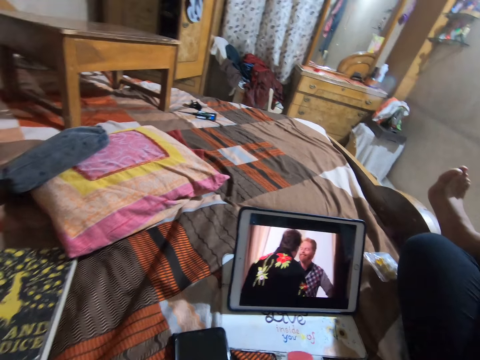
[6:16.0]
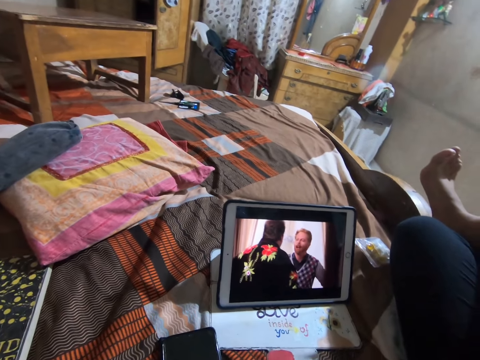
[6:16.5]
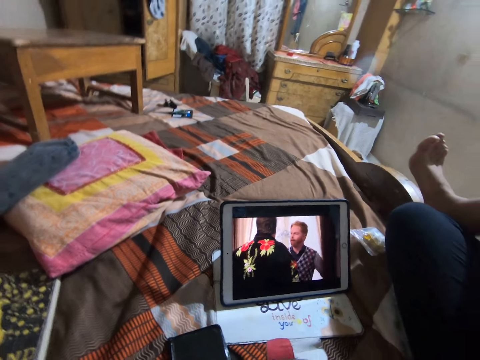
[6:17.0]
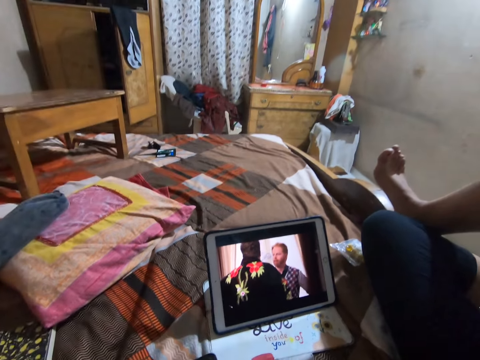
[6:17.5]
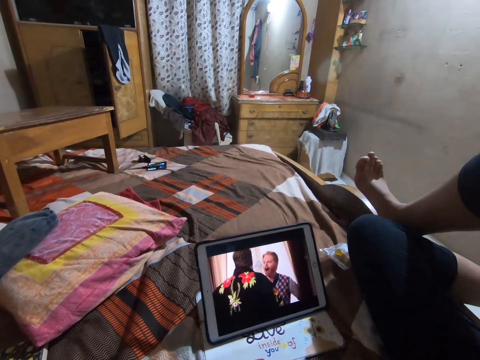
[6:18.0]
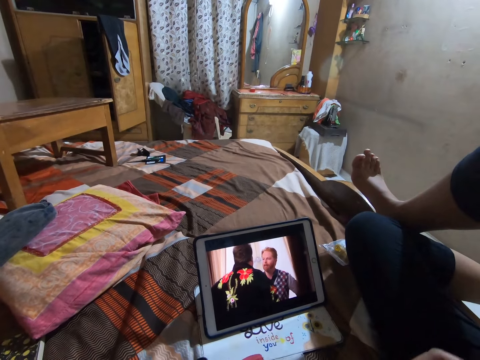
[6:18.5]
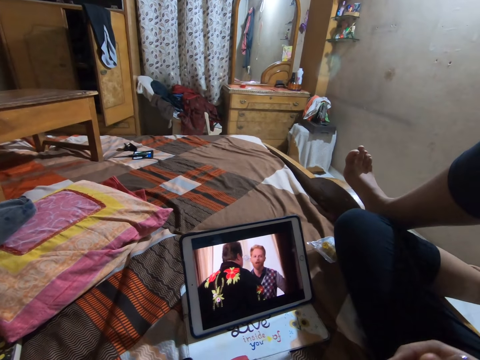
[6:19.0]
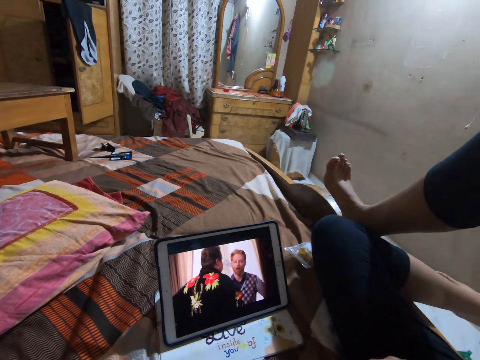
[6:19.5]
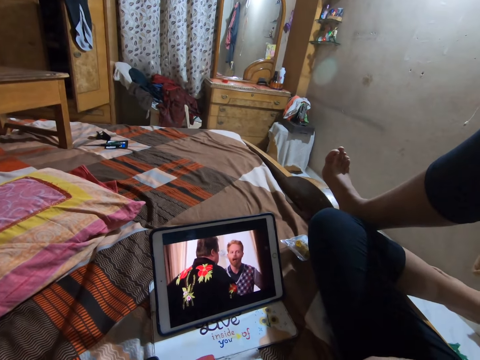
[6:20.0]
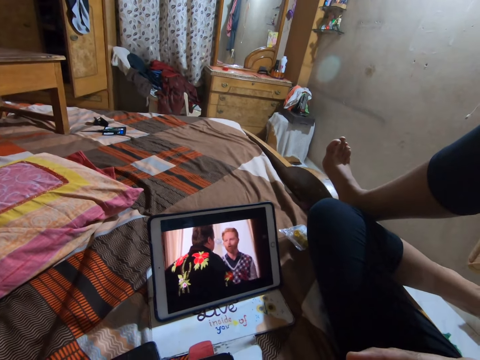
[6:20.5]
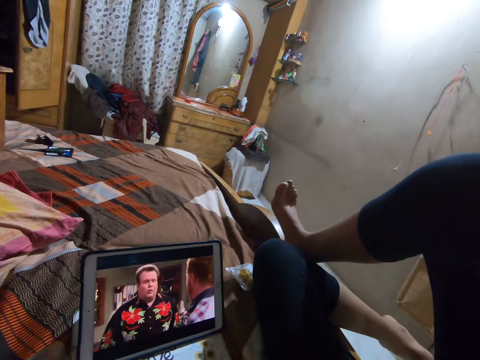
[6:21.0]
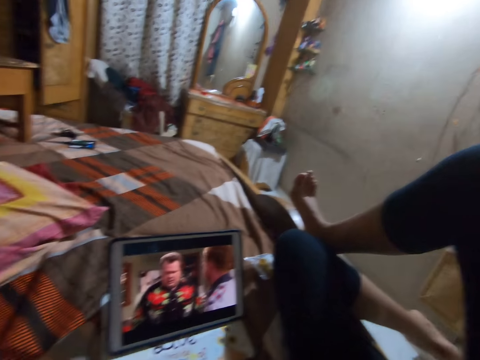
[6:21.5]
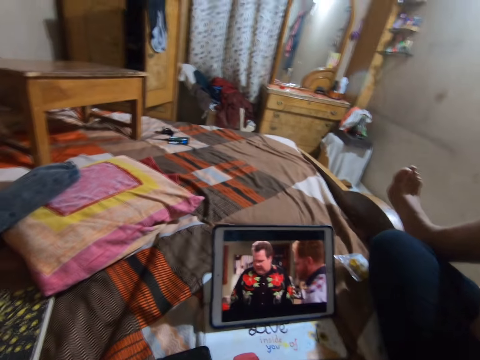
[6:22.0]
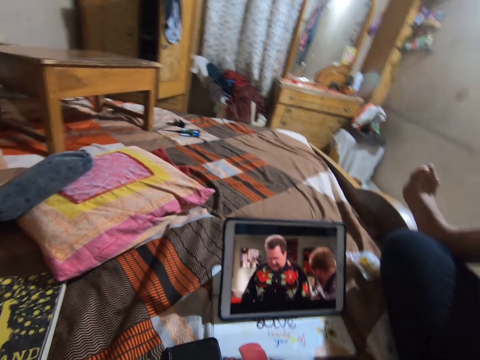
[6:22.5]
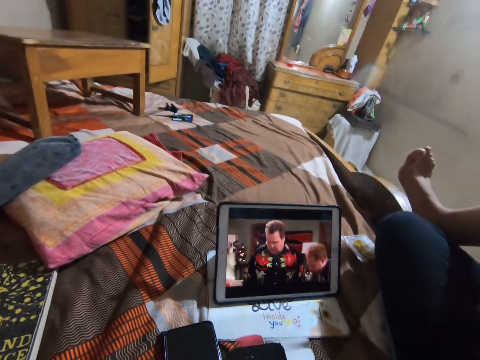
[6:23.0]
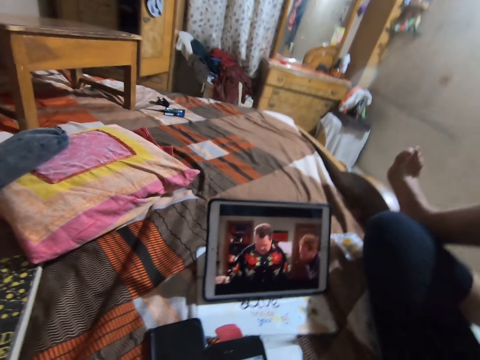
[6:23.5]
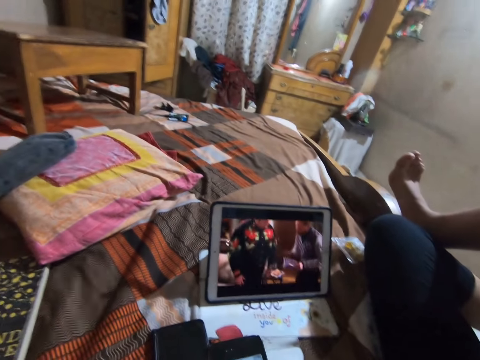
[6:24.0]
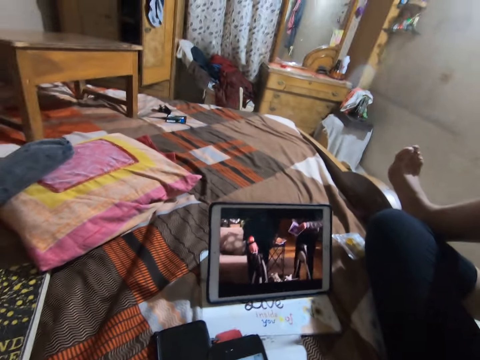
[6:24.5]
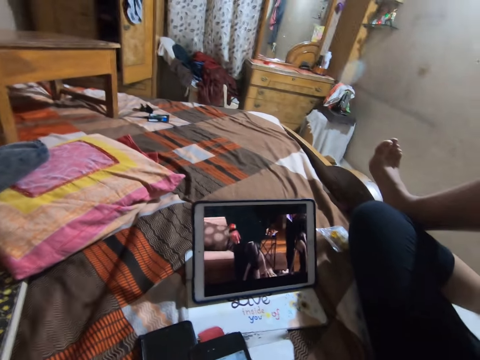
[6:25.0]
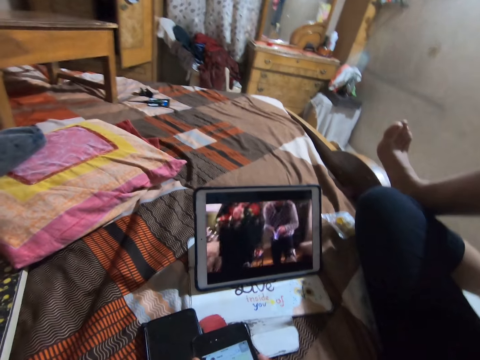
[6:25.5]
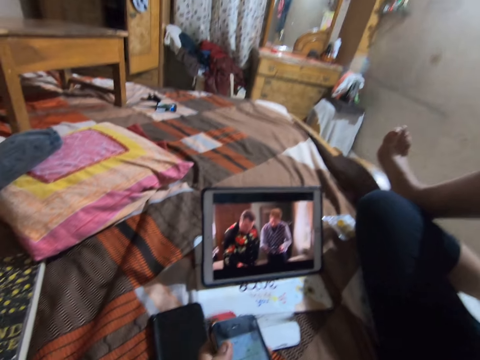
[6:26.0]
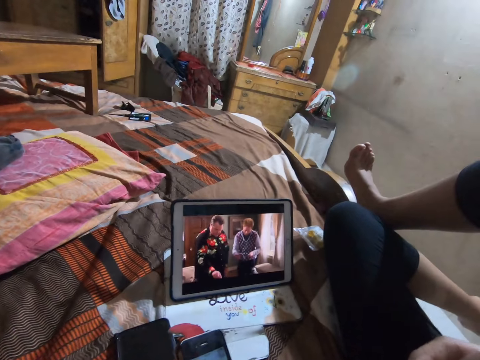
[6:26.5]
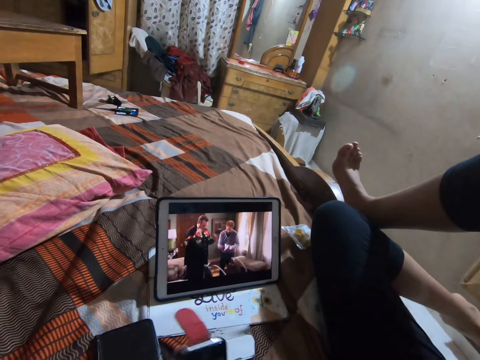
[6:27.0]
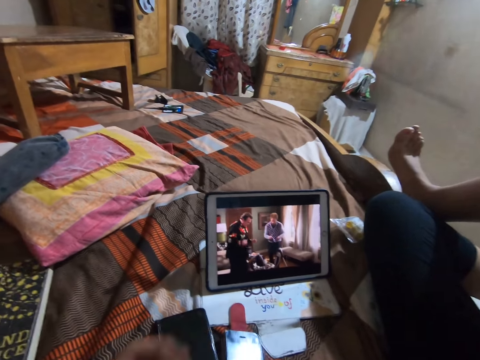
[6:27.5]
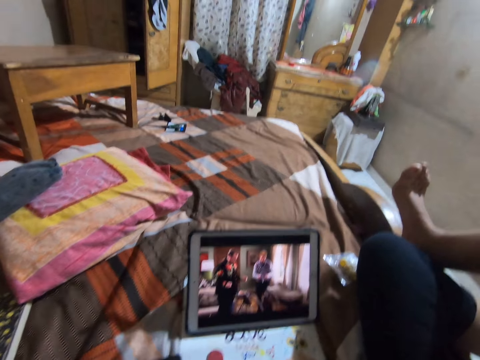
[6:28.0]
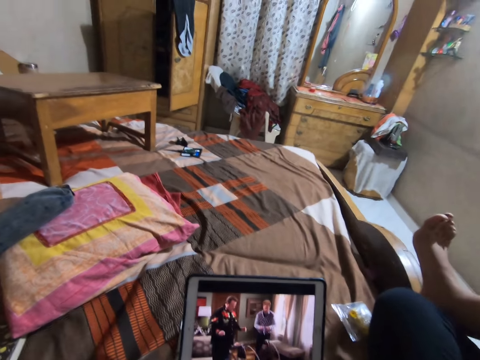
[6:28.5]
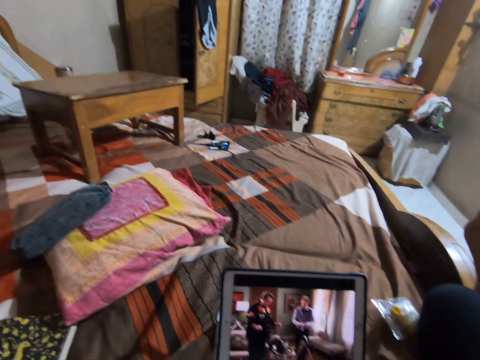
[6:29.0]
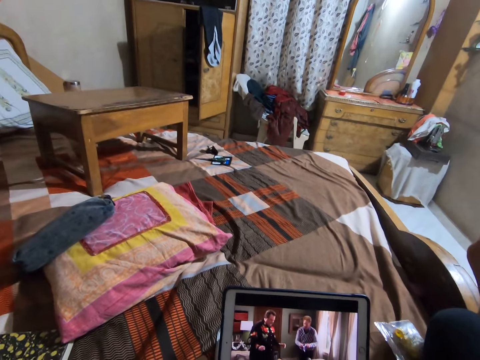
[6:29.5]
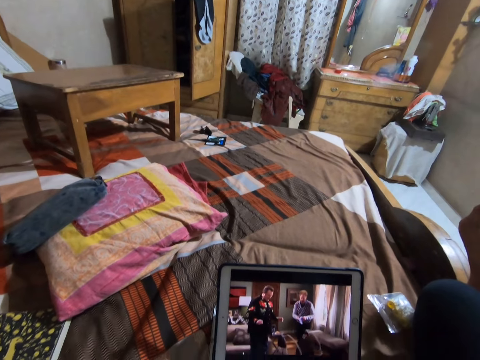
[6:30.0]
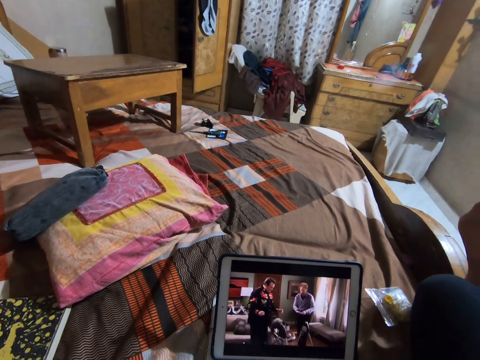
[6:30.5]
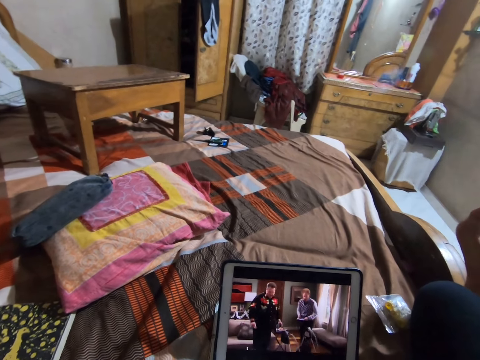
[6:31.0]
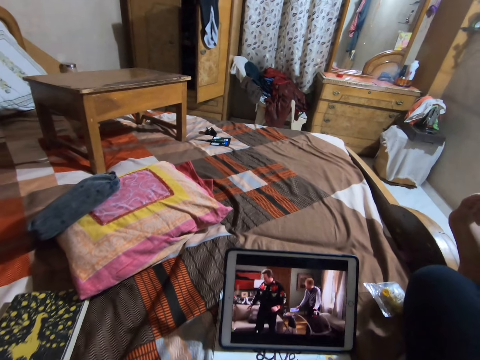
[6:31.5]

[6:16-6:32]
The camera wearer watches on a tablet. They operate a phone. They drop the phone on the bed. They watch on the tablet.

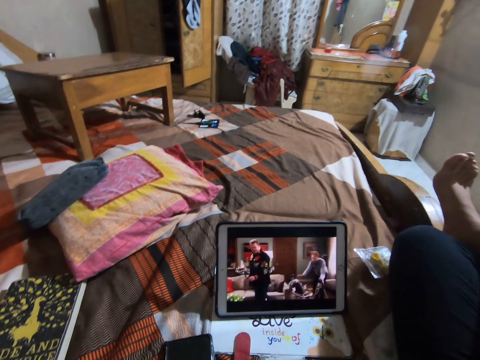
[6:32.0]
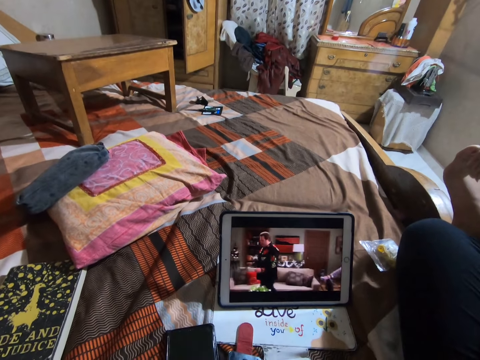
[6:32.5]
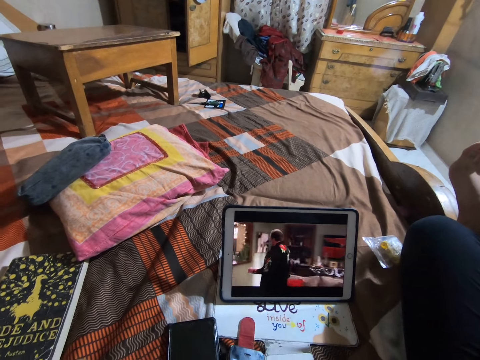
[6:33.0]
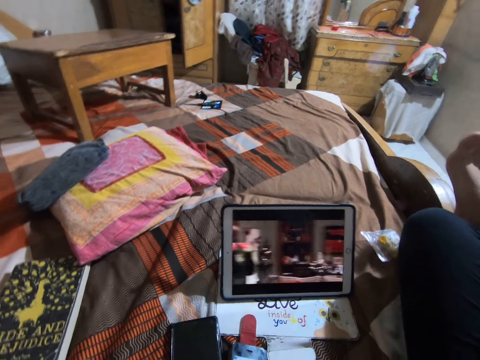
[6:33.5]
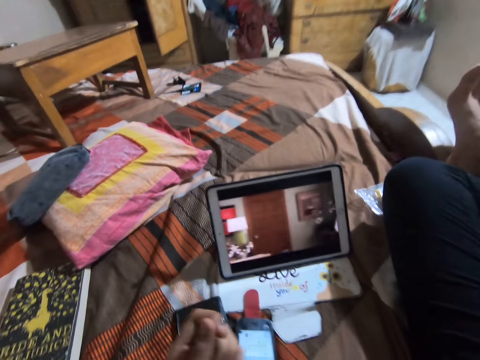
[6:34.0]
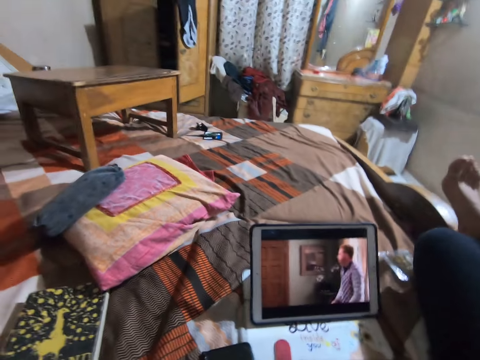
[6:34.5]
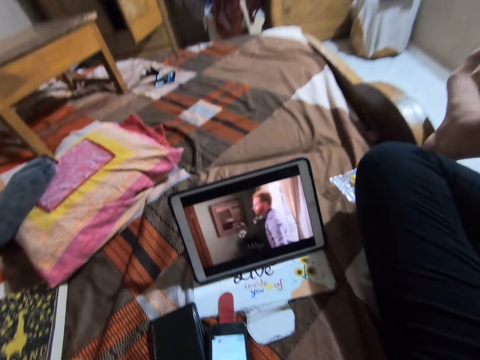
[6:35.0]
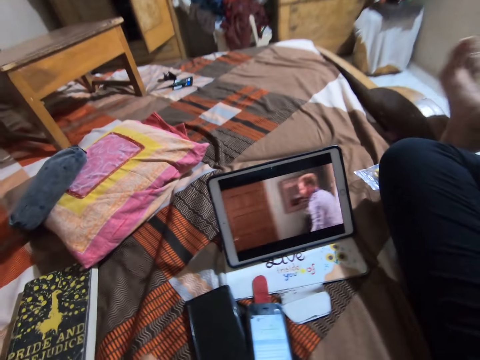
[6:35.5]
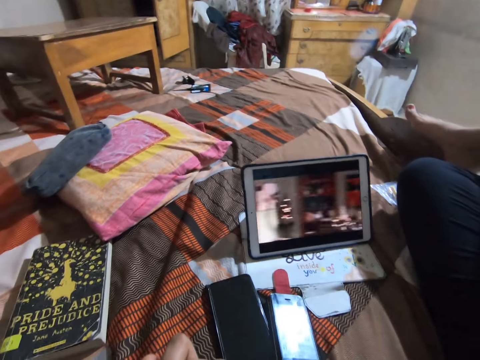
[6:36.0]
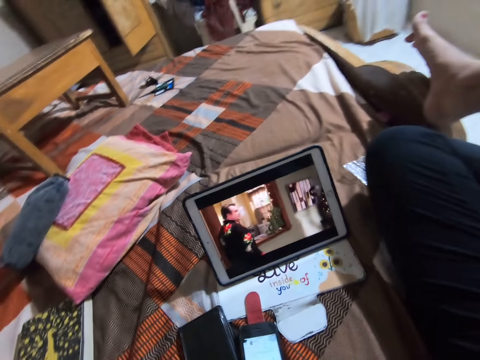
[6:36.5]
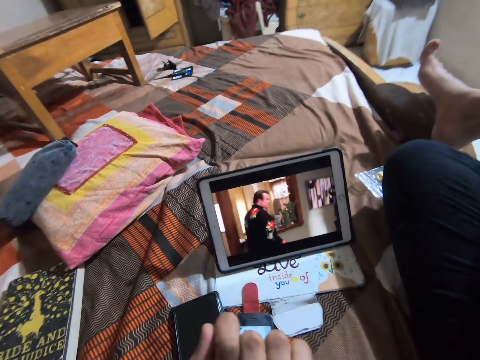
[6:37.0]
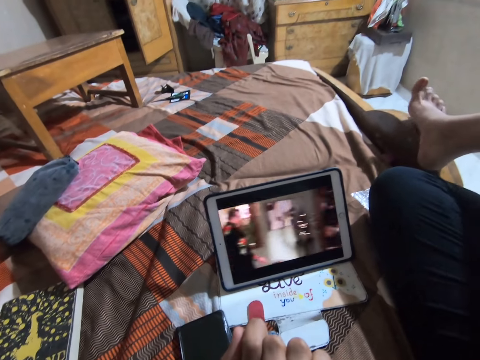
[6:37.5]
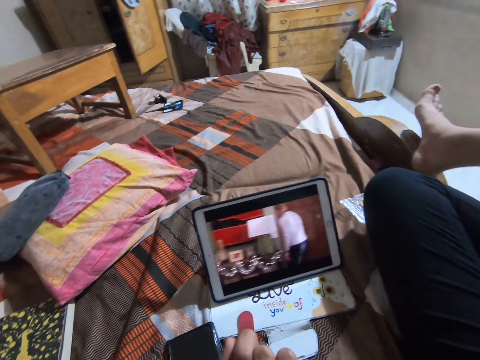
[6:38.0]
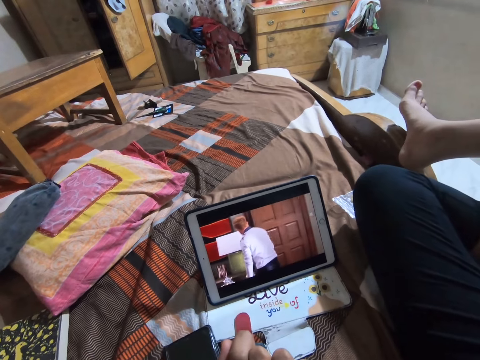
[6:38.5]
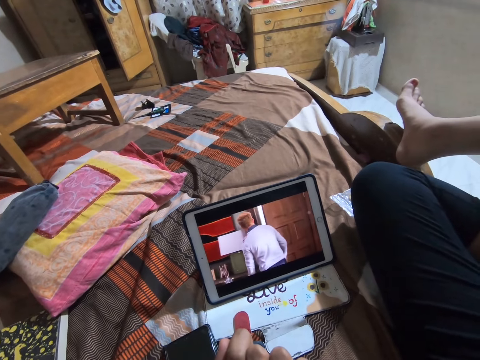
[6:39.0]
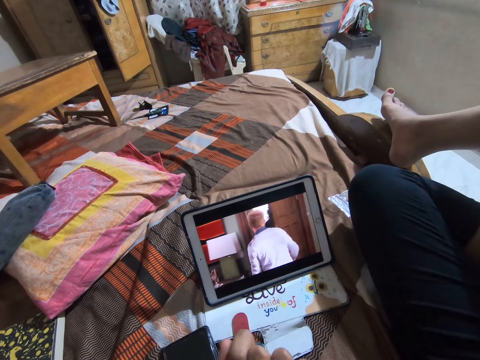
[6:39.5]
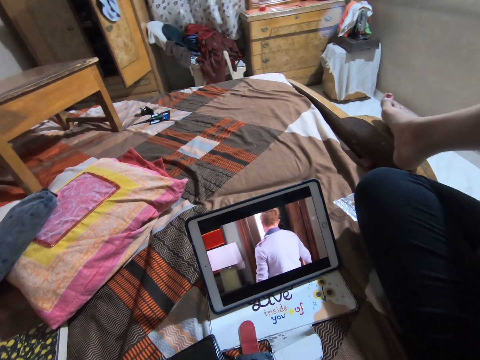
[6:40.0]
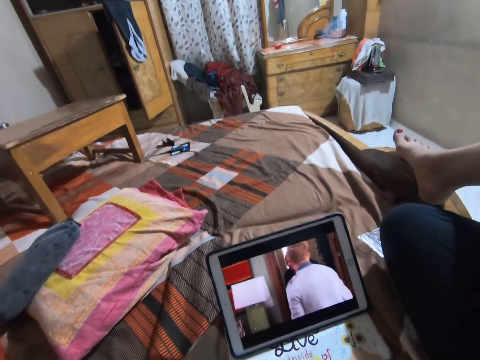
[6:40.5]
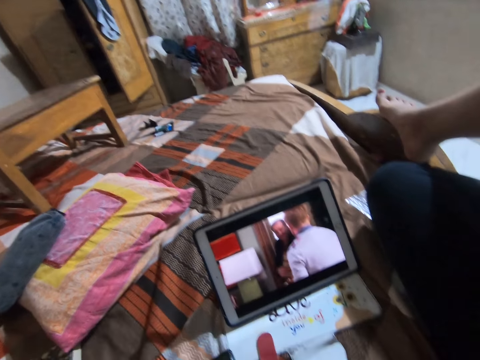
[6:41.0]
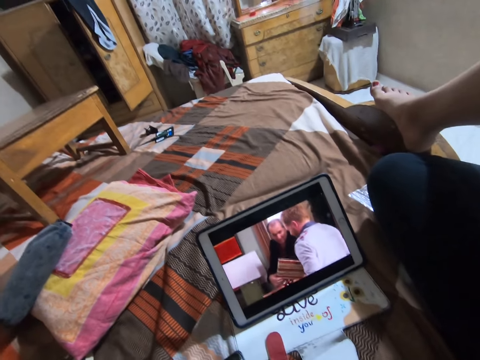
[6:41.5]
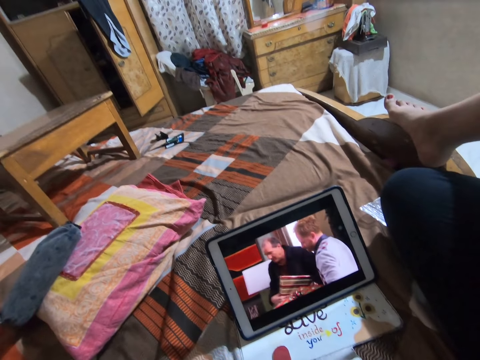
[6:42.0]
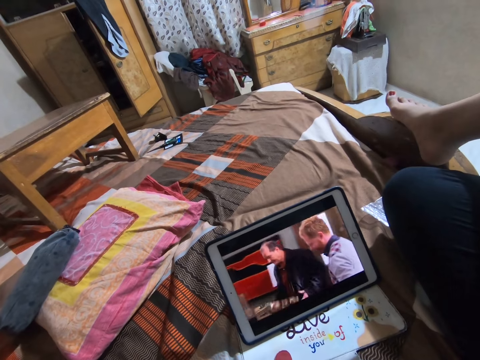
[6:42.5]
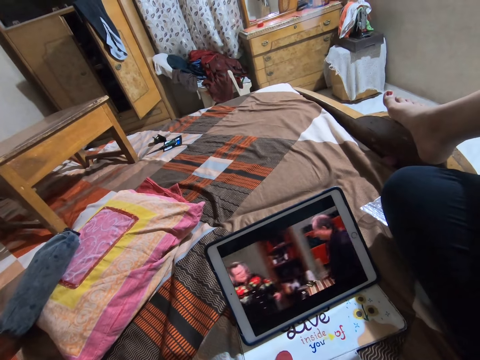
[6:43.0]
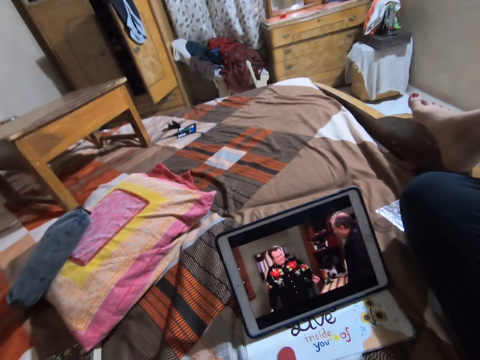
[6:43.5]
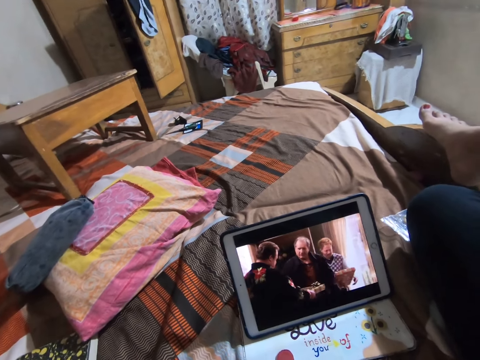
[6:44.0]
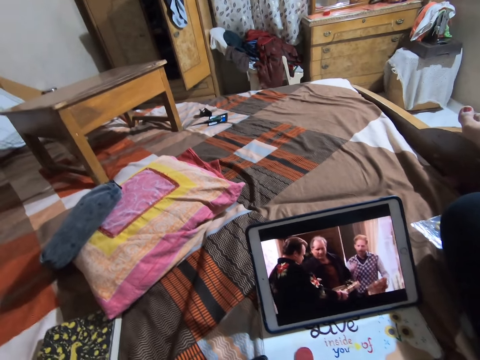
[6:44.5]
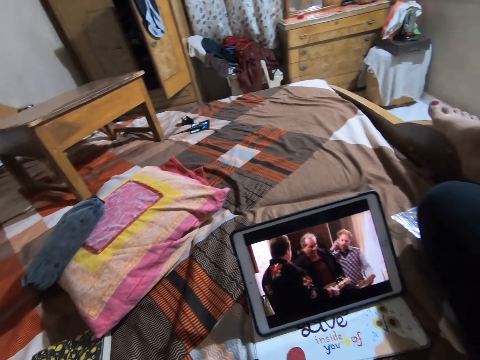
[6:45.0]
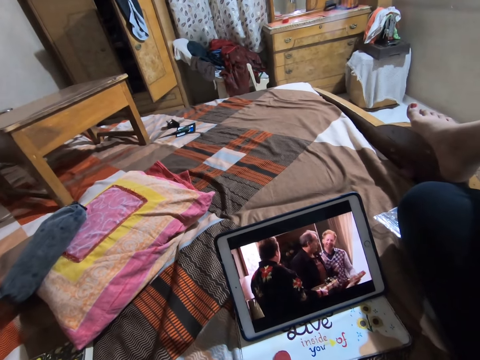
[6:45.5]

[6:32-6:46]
The camera wearer moves the left hand. They watch on a tablet. They move the leg. They move both hands. They watch on the tablet. They lift the right hand. They watch on the tablet.
